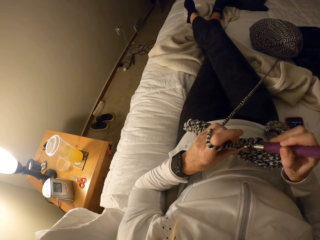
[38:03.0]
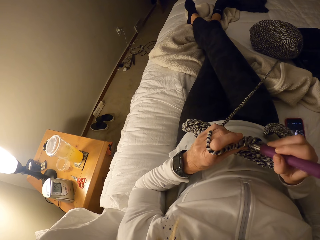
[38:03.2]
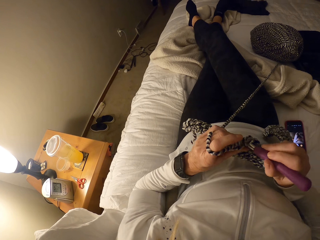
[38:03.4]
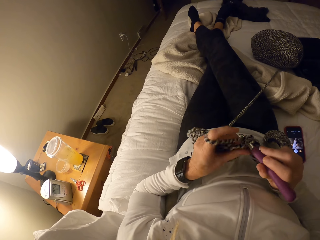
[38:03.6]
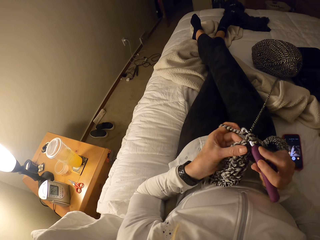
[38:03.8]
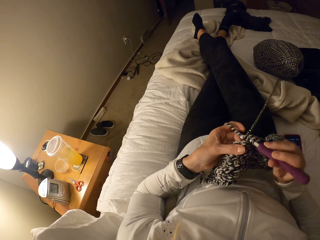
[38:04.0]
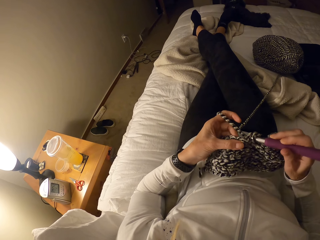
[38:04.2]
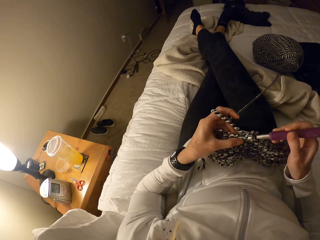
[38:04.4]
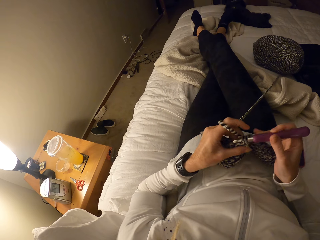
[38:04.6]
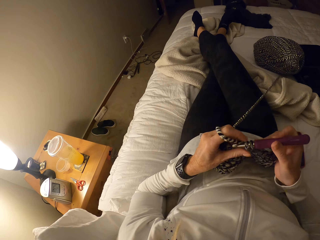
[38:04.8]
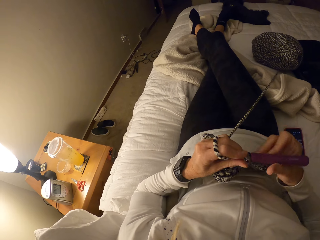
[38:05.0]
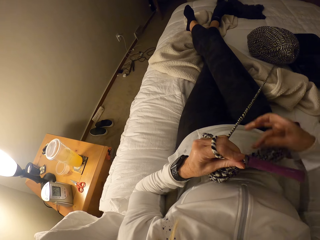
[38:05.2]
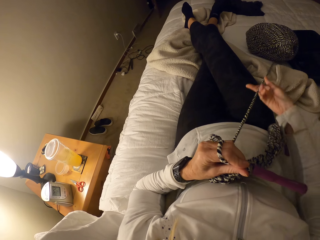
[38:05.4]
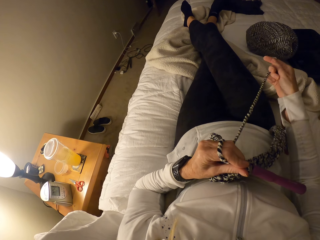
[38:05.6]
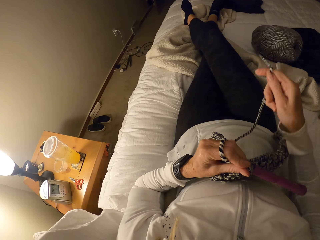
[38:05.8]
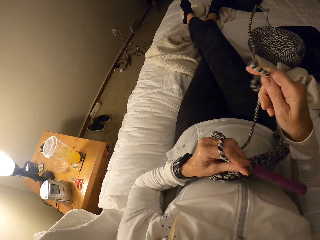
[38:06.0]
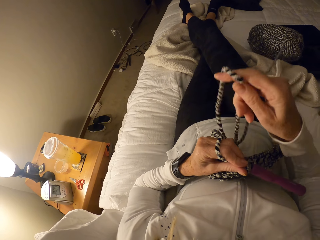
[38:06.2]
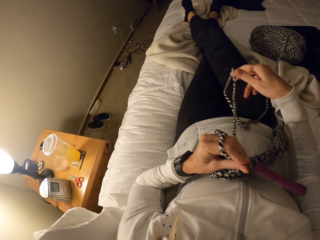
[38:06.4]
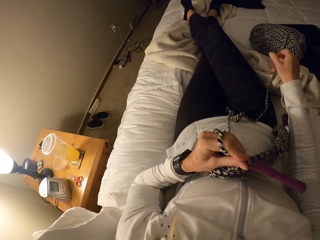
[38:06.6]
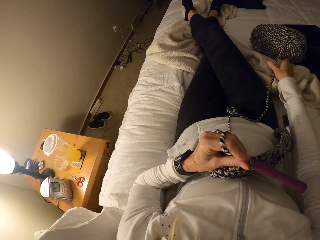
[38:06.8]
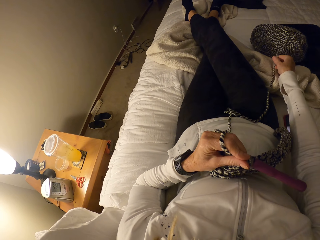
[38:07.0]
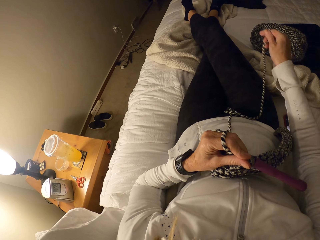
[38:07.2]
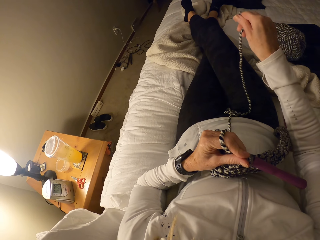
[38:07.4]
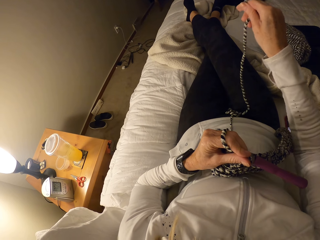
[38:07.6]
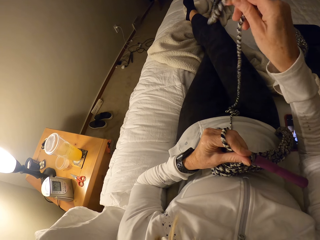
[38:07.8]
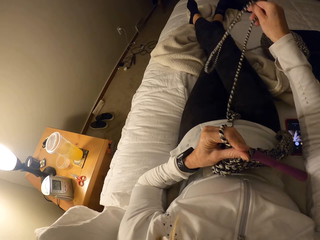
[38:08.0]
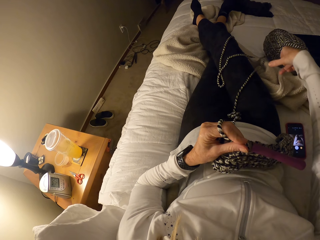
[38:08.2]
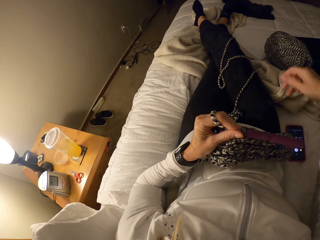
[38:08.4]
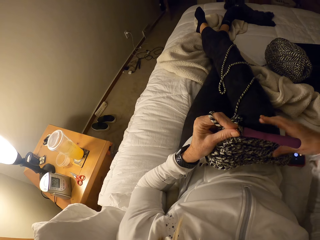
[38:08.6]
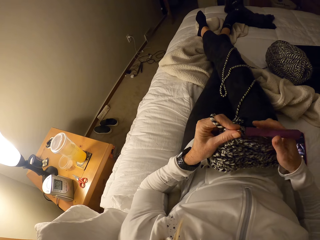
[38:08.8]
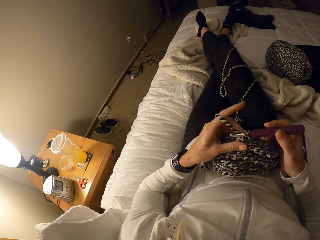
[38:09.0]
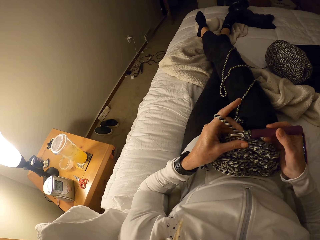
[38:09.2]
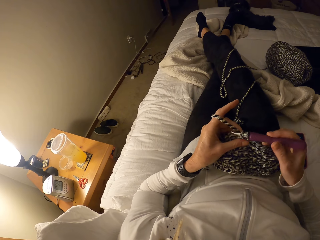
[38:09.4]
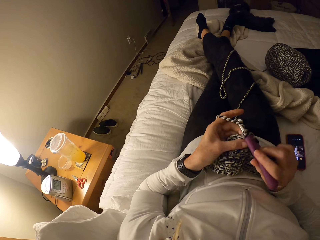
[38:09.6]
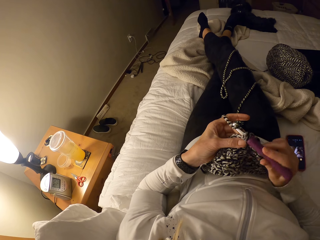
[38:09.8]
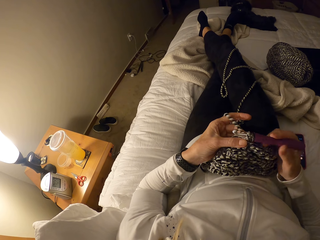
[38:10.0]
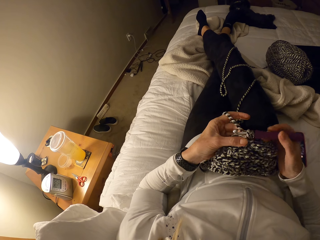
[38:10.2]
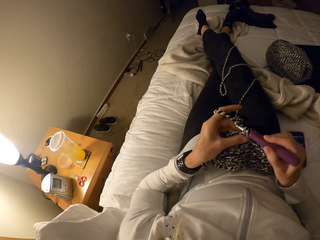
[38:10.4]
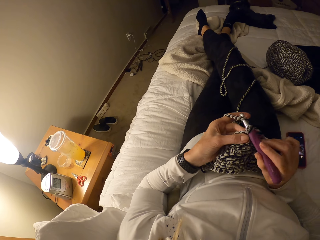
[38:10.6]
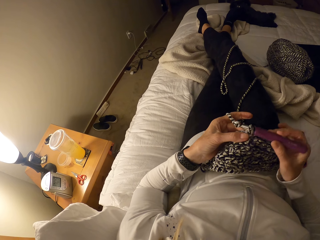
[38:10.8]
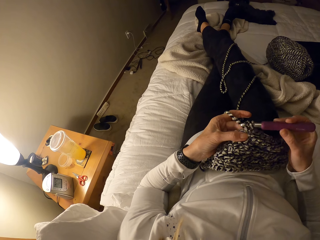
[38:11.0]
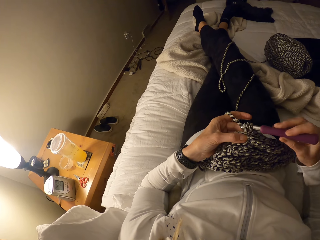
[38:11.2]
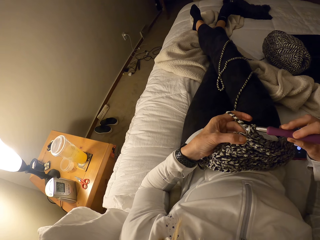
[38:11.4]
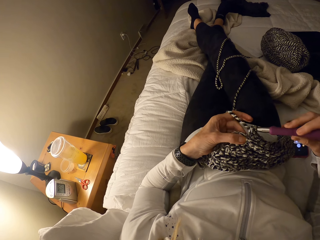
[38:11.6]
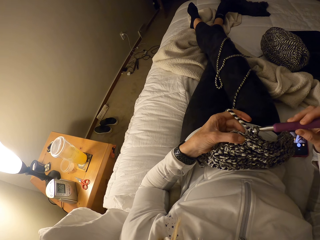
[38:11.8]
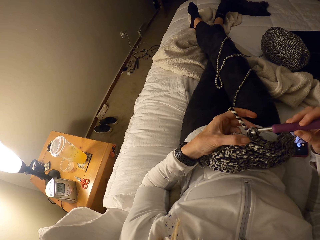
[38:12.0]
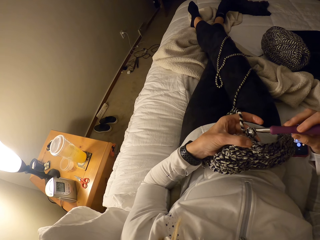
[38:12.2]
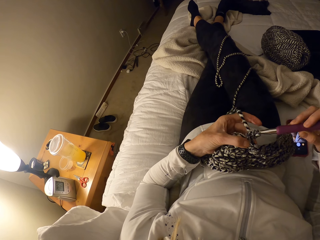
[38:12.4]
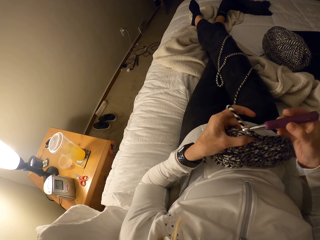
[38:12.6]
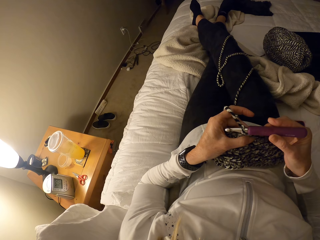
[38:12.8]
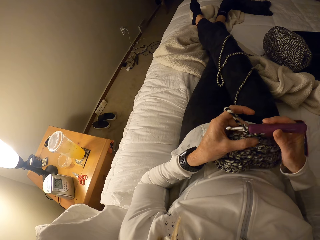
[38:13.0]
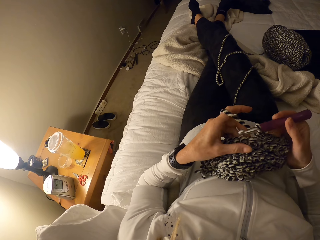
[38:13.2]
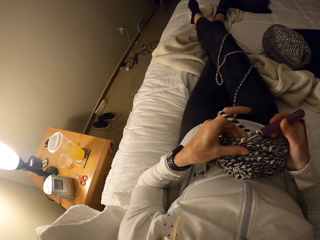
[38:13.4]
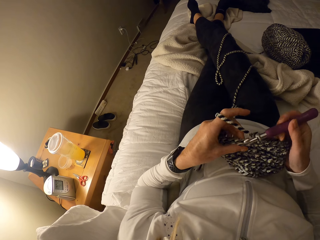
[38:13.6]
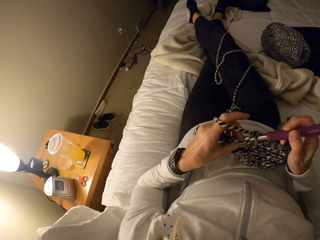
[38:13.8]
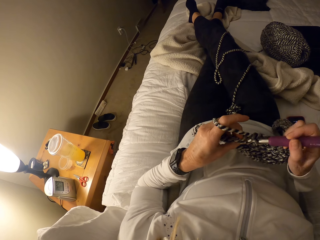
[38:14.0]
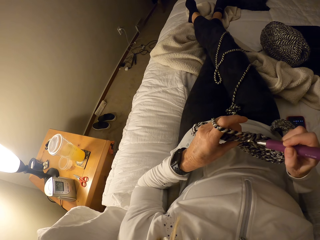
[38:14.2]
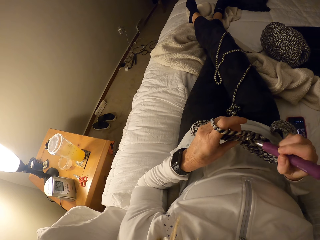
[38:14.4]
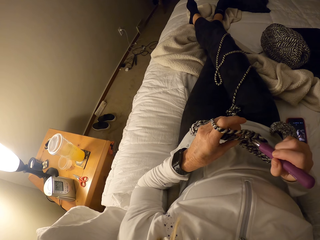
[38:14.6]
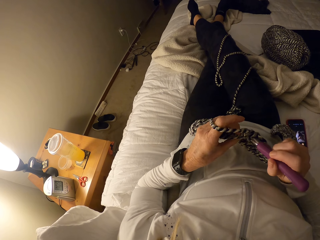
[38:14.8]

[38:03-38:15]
The camera wearer holds the crochet hook with her left hand. She releases the yarn from the bundle with her right hand. She crochets with the yarn and the crochet hook.

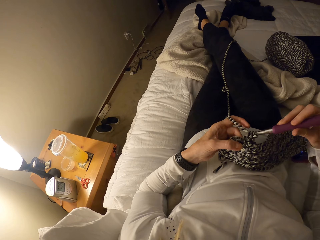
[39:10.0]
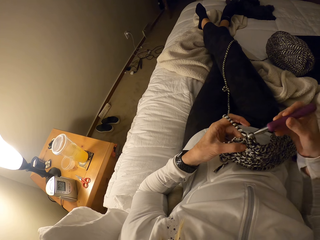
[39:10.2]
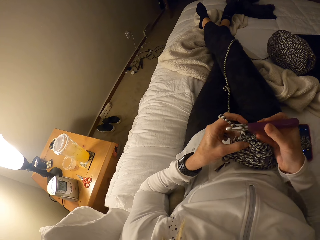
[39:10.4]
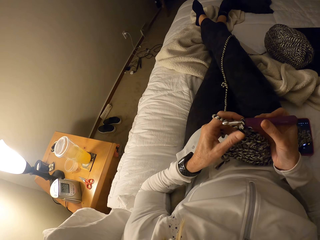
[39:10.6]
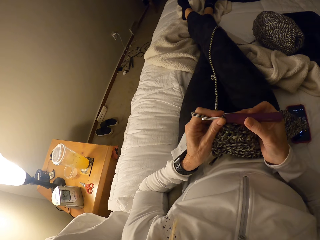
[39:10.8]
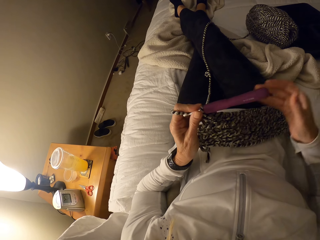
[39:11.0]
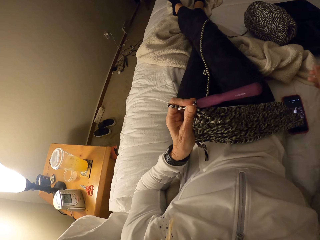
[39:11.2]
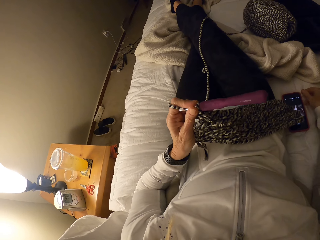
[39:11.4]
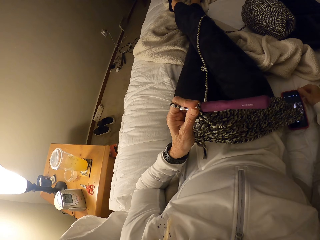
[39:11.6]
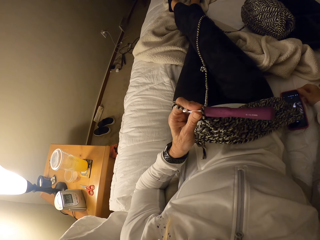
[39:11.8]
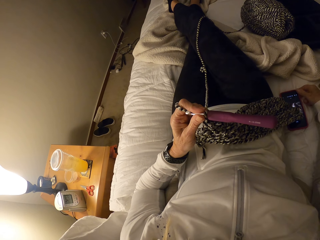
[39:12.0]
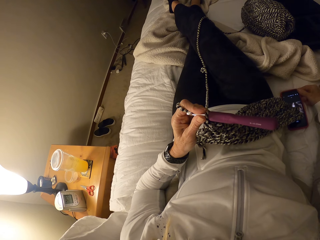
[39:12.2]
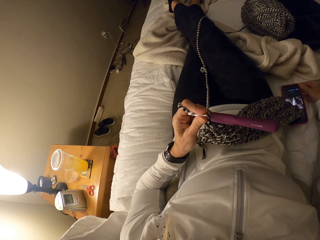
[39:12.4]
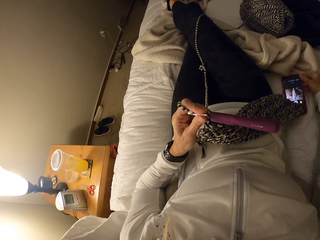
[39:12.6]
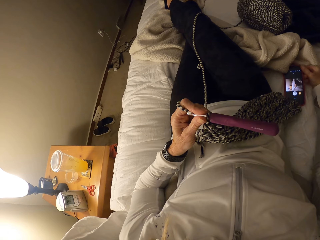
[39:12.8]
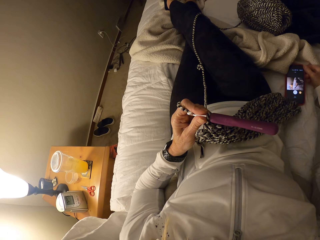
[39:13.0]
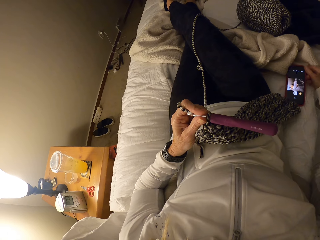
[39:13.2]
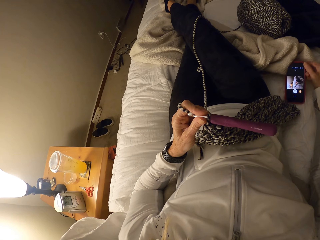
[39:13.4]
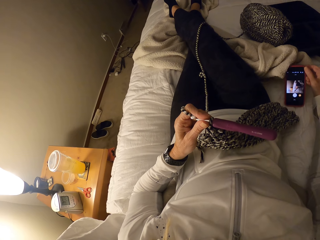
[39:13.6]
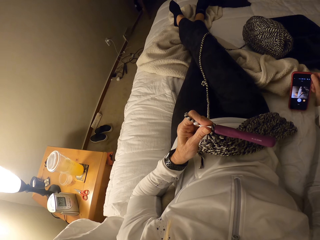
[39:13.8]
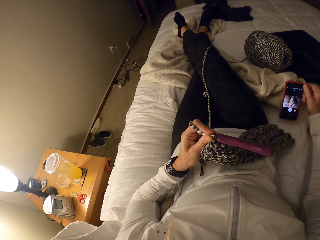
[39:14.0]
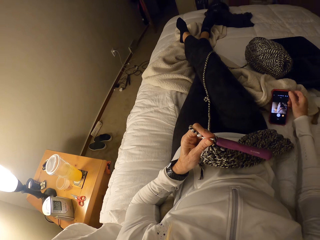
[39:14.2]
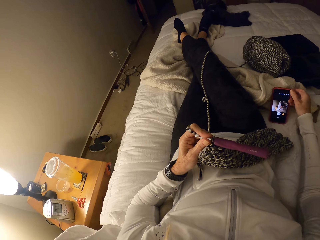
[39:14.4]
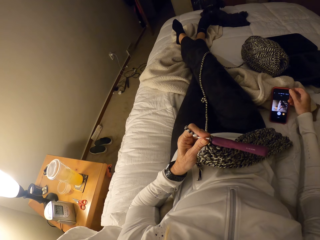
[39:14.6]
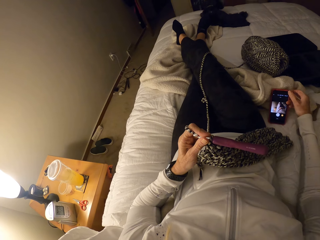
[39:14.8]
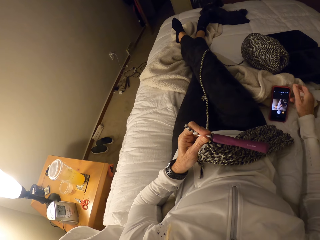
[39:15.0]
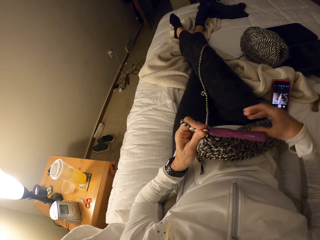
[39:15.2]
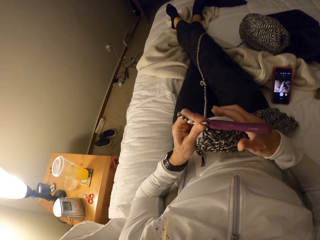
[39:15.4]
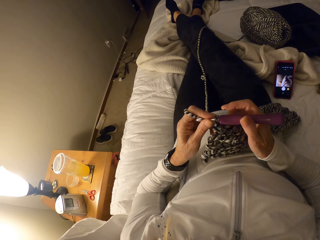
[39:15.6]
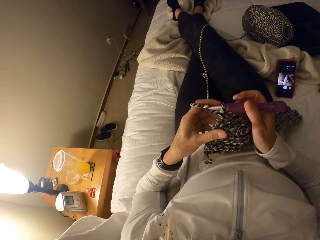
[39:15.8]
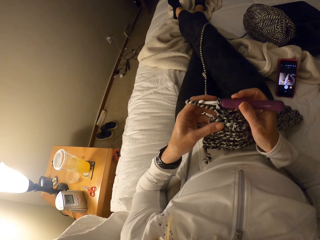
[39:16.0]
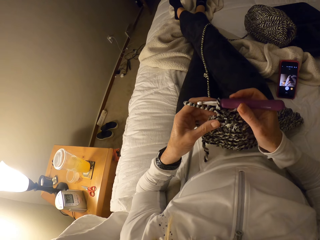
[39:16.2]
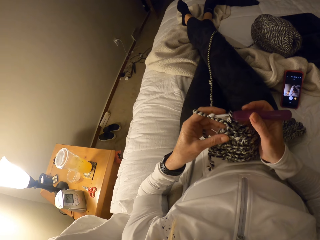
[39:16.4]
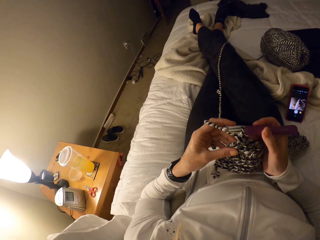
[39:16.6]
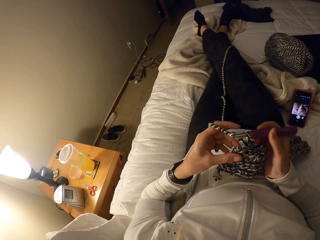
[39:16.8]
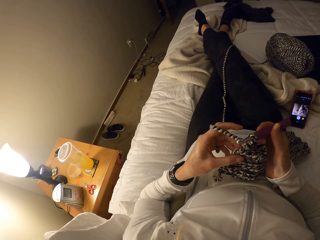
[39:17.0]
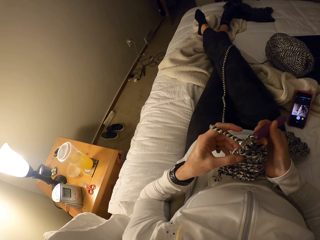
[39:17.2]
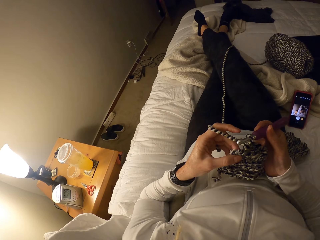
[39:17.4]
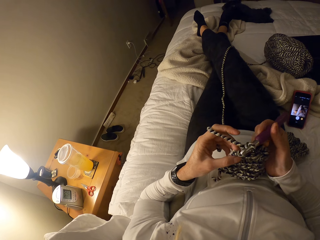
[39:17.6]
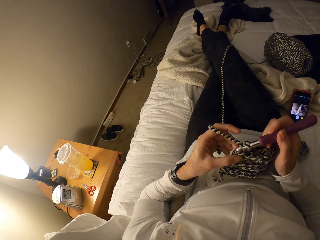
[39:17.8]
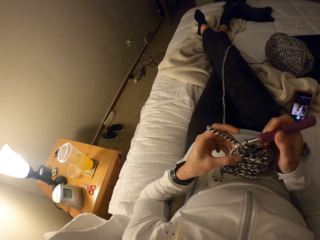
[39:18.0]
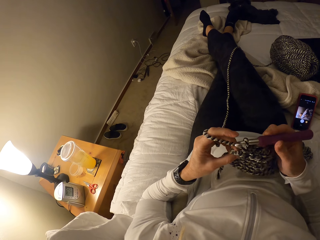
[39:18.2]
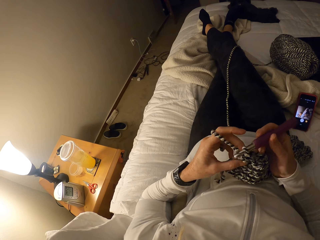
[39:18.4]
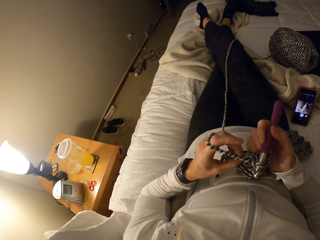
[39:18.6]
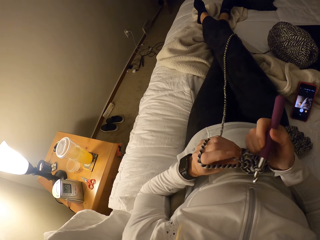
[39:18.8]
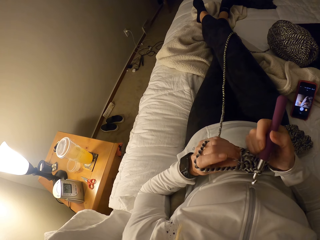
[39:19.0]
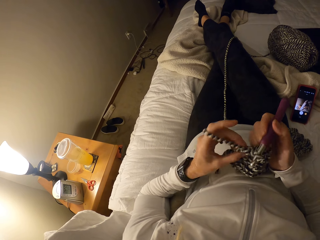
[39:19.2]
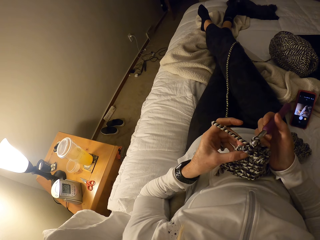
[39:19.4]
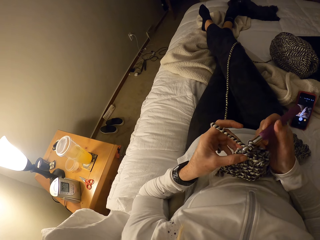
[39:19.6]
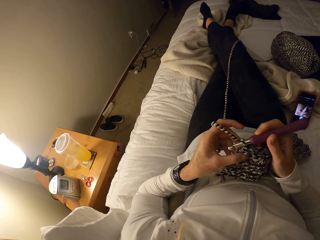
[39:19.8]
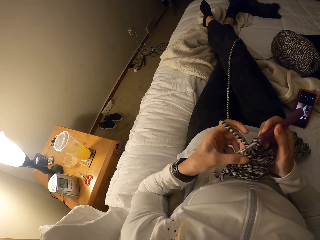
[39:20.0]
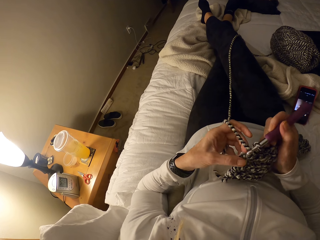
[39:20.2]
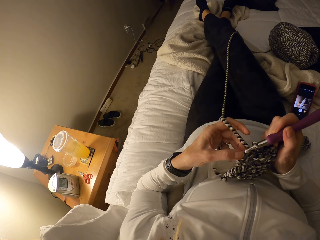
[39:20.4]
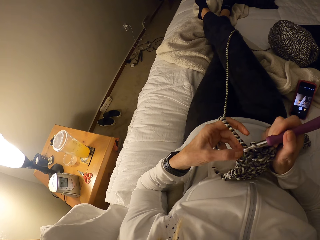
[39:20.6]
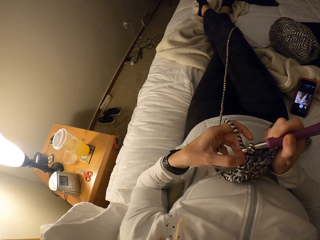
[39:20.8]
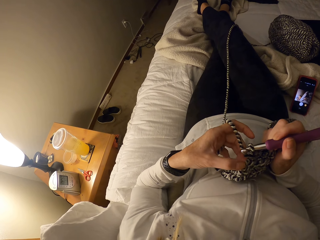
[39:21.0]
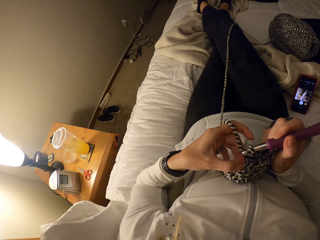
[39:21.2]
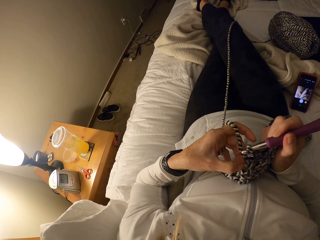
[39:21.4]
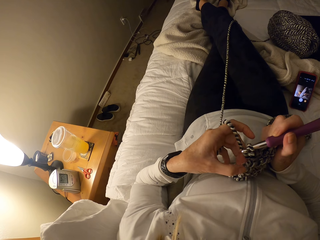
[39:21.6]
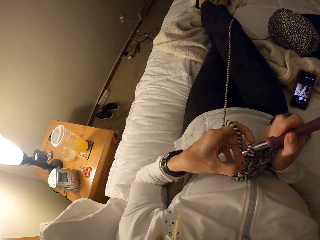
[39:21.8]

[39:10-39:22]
The camera wearer holds the crochet hook with her left hand and picks her phone from the bed. She moves the phone. She rests her phone on a towel on the bed. She crochets with the yarn and the crochet hook. She examines the fabric. She weaves the fabric.
